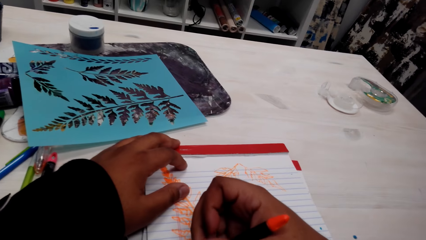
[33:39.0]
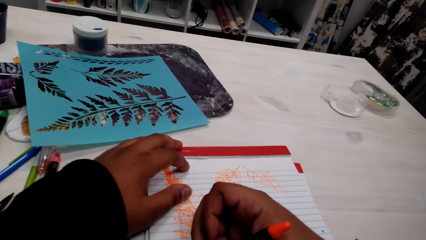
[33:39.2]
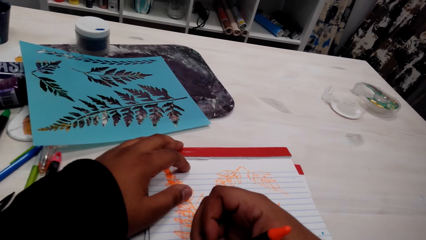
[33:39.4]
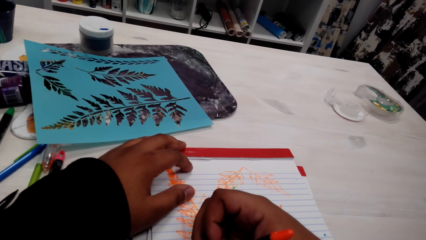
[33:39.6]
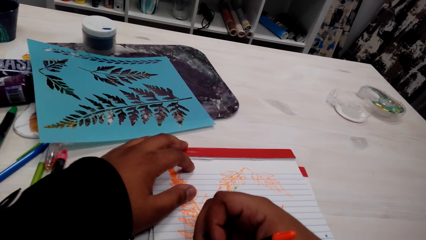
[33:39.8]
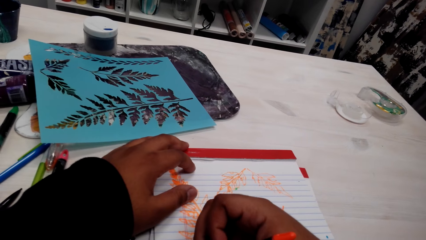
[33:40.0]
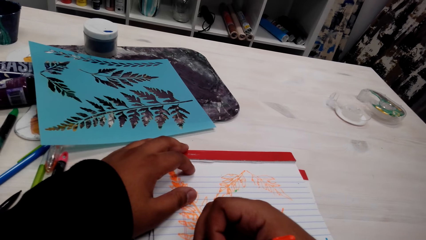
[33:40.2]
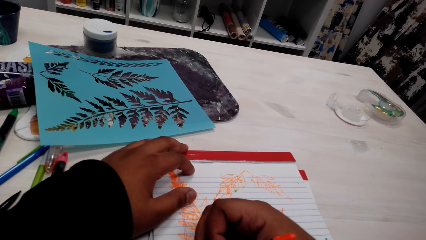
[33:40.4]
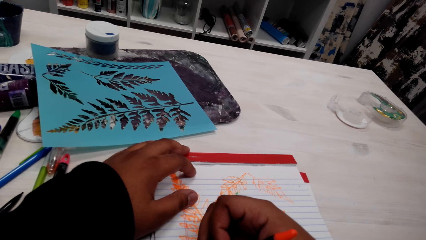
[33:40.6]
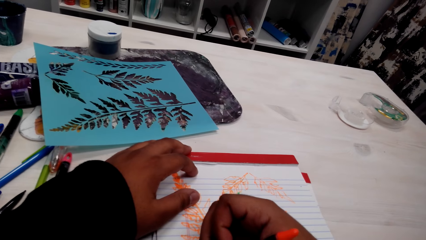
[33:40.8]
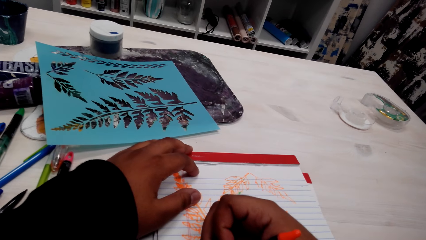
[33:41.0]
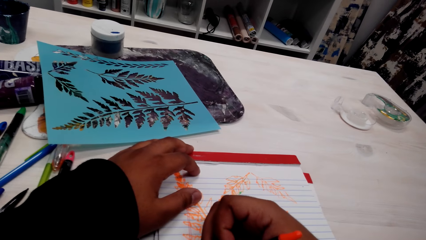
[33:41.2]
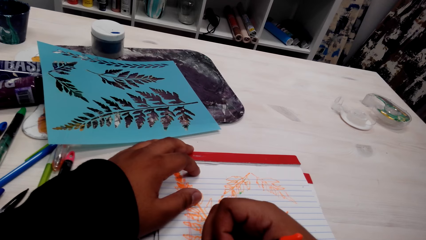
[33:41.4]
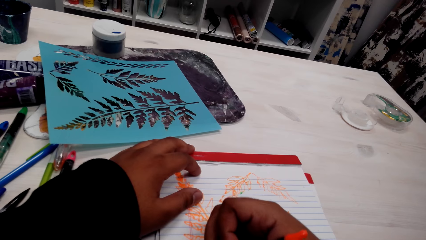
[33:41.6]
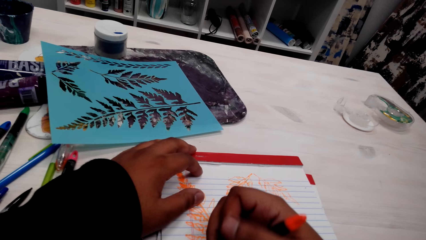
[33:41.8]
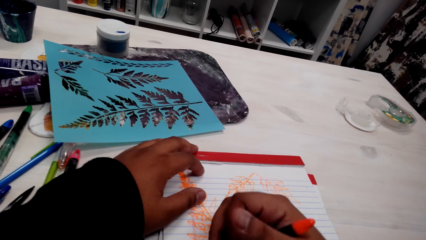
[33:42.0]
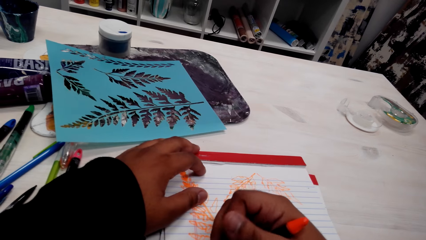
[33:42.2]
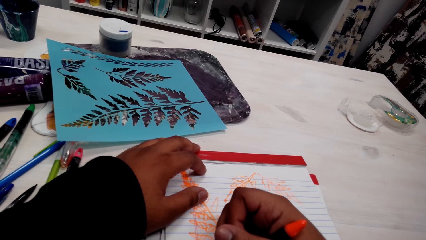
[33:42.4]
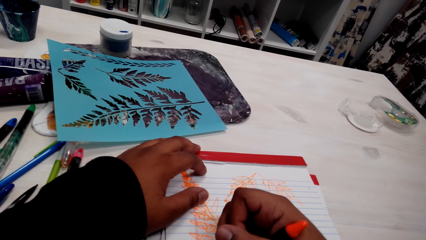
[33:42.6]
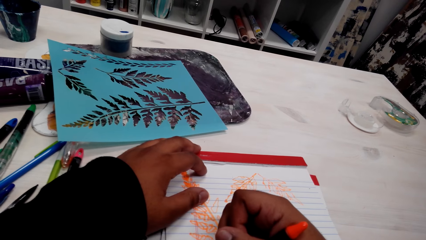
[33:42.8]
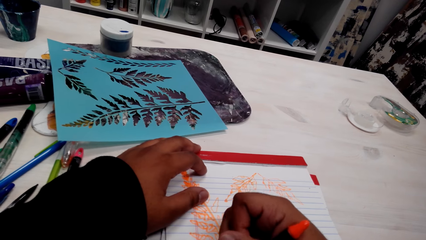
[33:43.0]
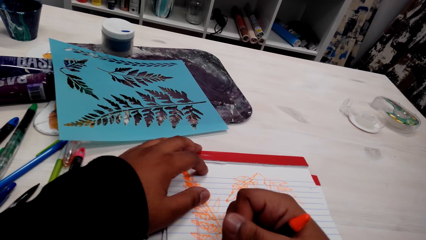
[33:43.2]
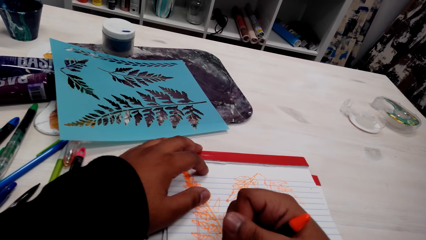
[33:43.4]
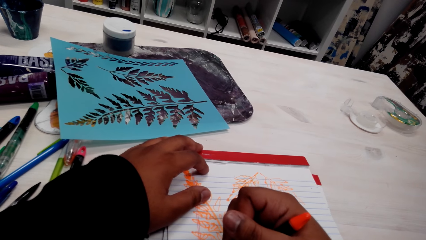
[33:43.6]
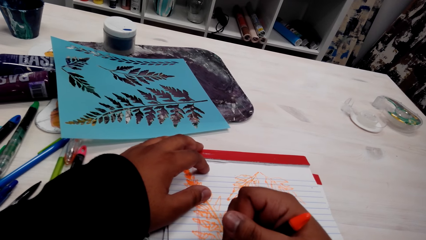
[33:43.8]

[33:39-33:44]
The camera wearer draws the painting.

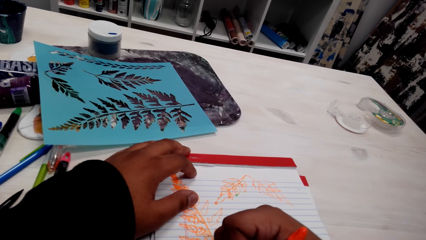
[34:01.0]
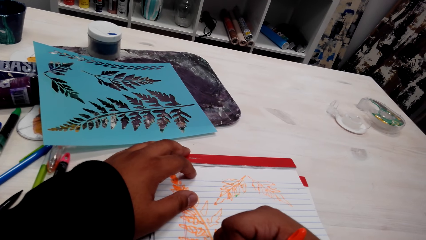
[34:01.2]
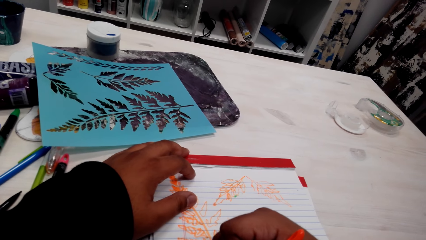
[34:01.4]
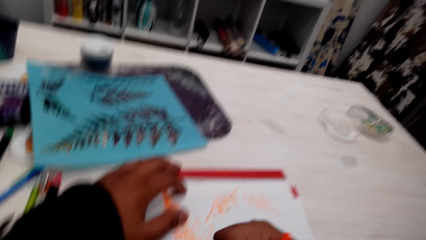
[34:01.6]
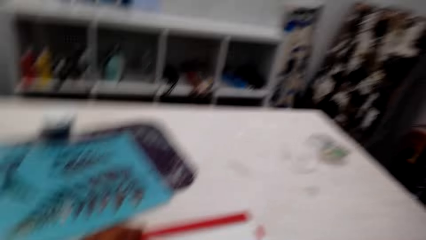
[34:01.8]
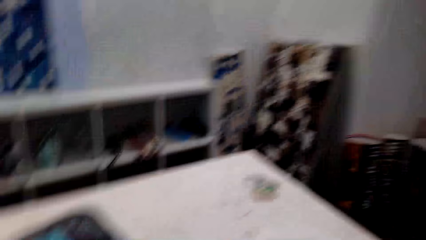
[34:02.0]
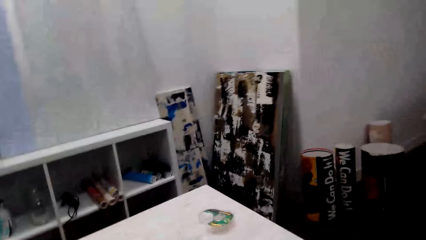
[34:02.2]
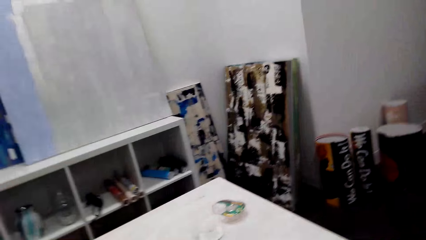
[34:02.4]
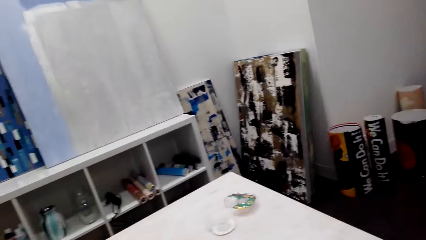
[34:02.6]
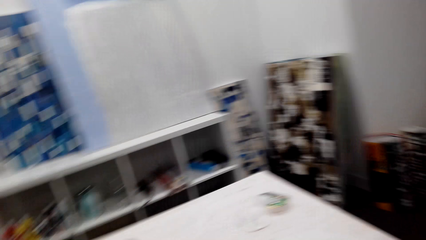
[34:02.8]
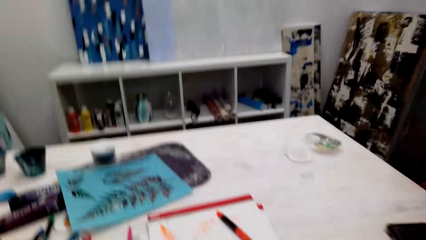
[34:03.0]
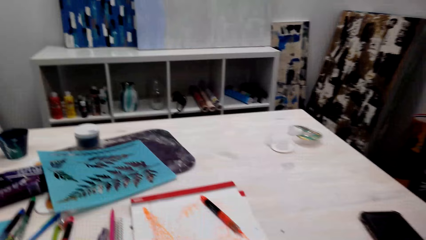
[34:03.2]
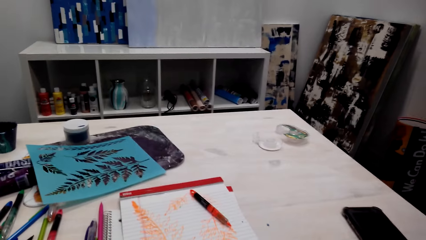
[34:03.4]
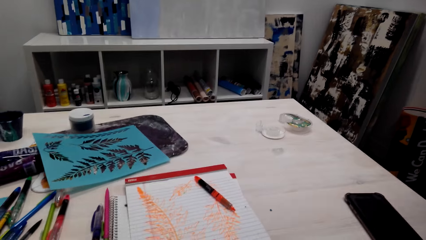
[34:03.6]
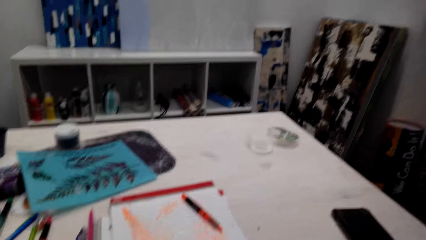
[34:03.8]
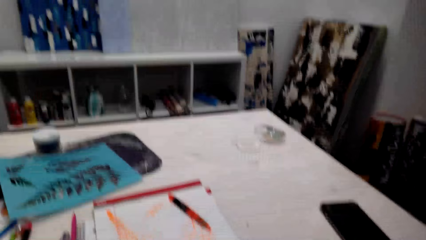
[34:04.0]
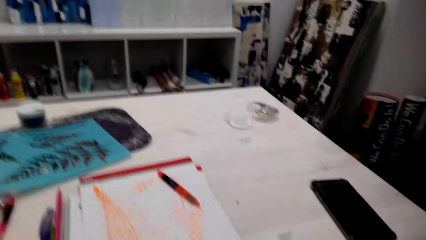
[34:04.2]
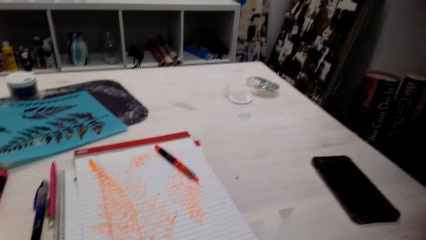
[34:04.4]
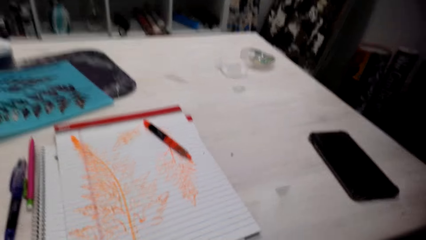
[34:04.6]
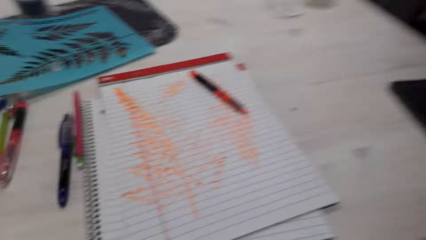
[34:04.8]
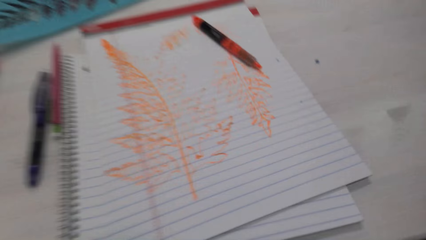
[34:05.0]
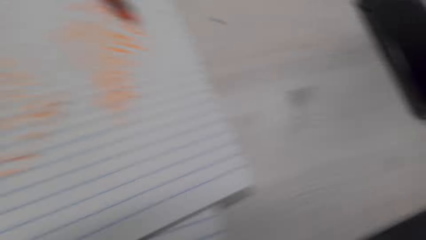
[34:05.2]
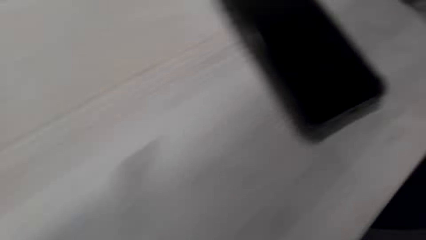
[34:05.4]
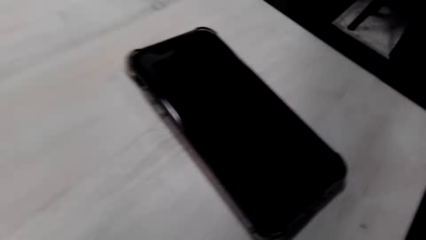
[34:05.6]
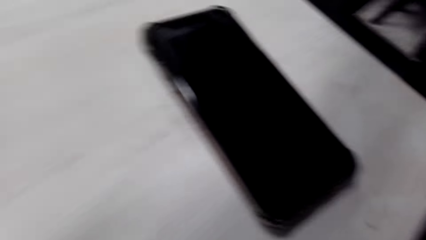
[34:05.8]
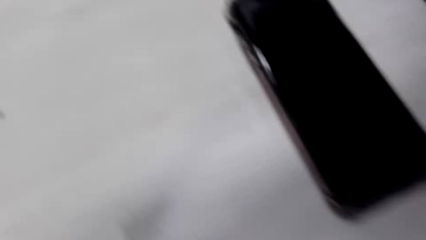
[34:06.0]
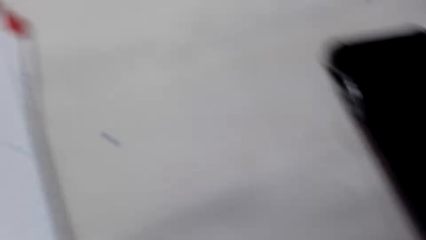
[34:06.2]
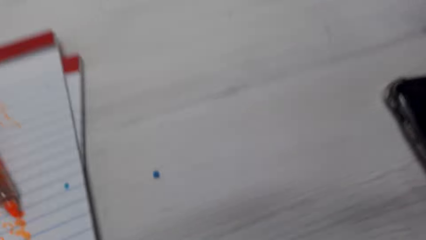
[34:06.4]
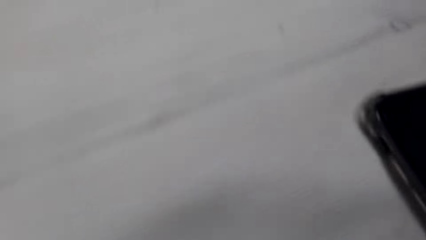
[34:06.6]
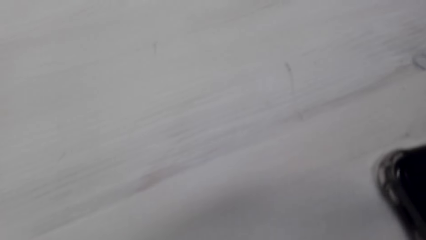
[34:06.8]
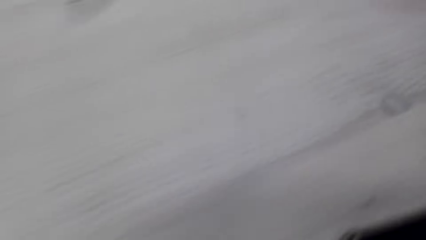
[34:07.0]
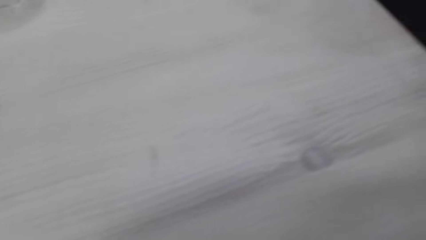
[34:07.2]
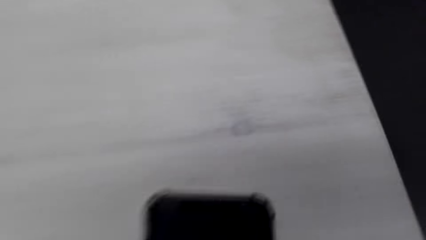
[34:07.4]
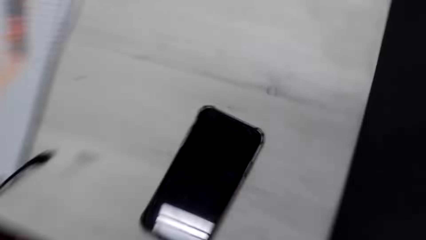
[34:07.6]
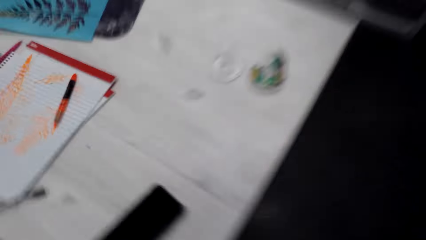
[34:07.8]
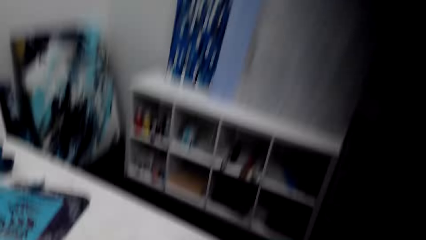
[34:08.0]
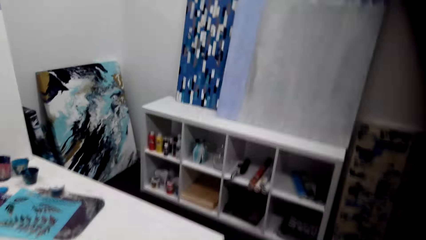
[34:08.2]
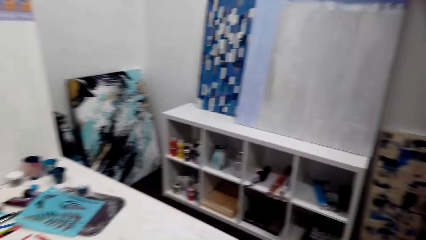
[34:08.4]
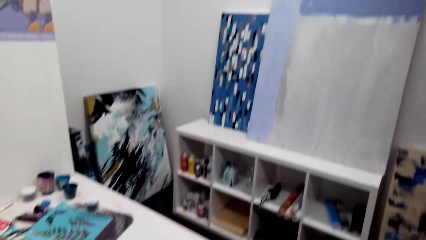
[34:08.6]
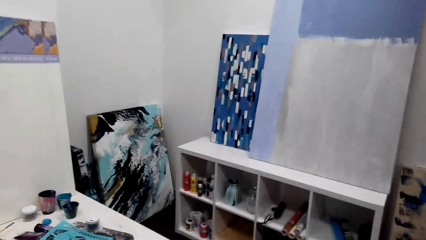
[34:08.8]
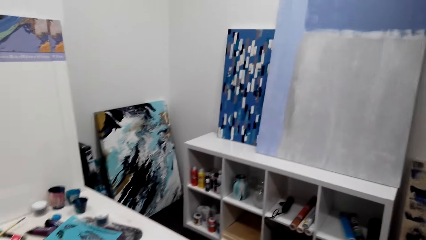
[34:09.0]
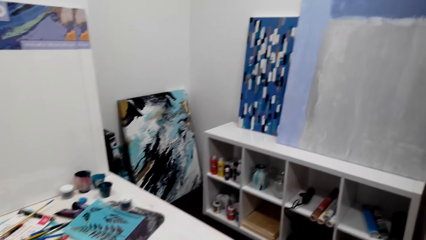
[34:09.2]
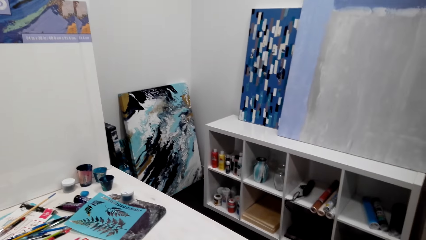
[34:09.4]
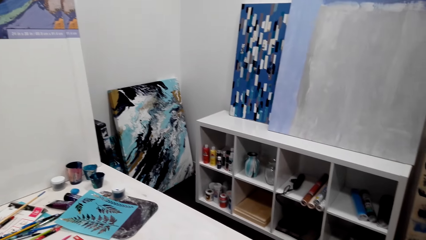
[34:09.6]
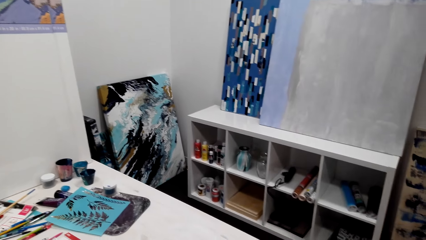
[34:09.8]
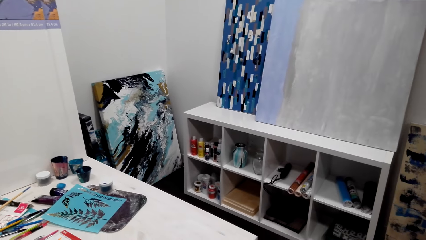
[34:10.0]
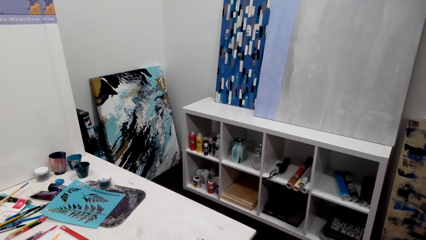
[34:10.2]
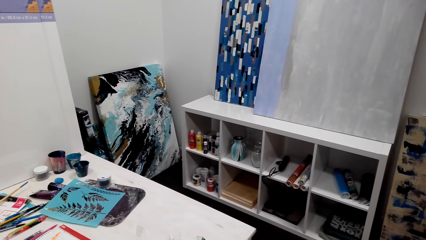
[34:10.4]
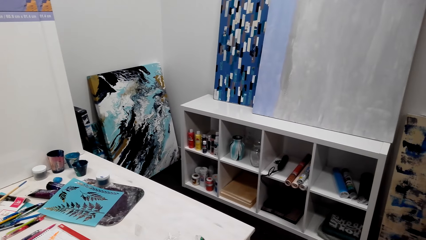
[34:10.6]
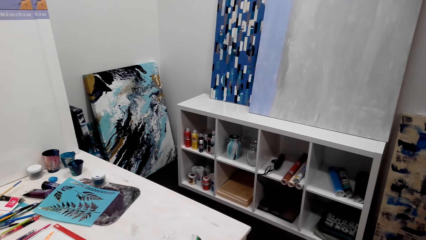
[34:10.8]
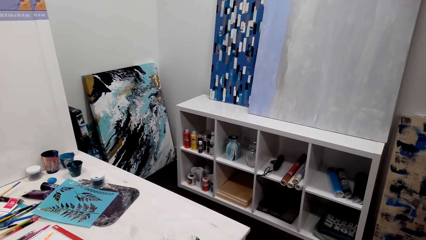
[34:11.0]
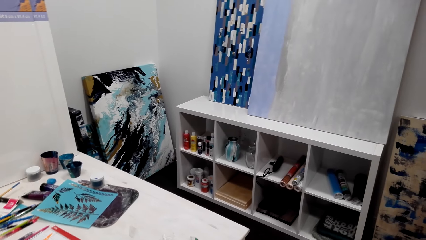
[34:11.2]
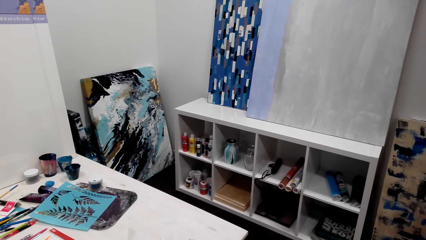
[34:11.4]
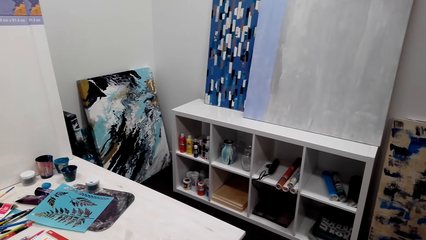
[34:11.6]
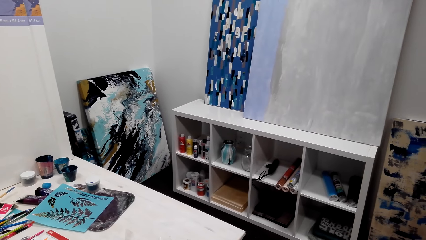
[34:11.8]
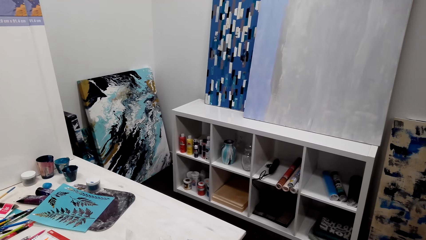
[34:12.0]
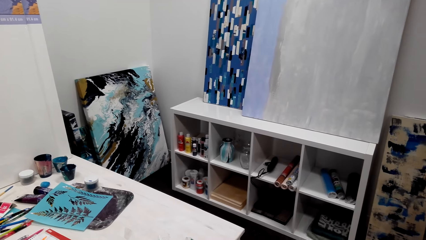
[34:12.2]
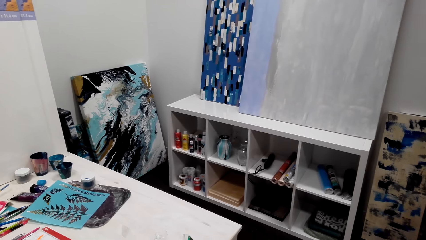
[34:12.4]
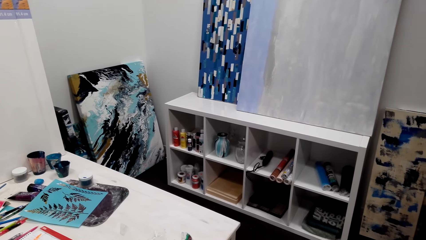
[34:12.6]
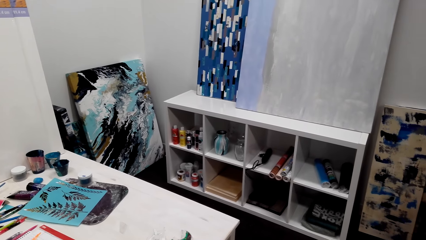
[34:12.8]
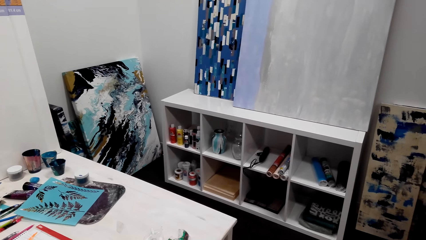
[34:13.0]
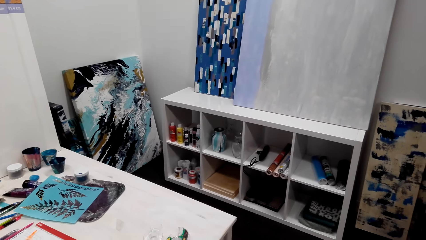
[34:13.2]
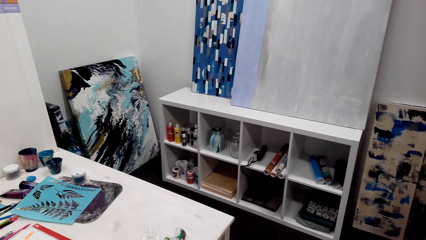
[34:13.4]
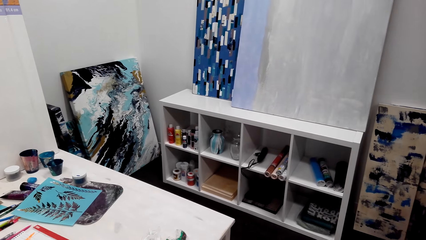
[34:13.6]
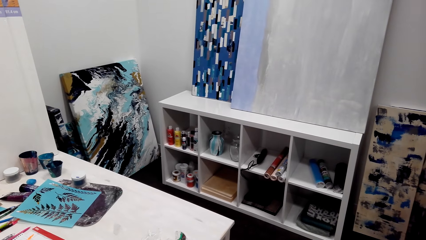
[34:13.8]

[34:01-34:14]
The camera wearer stands up. He looks on the other side. He moves his hand. He talks to himself. He adjusts the camera. He looks around the room.
